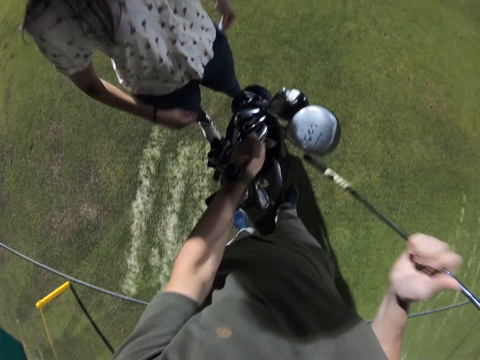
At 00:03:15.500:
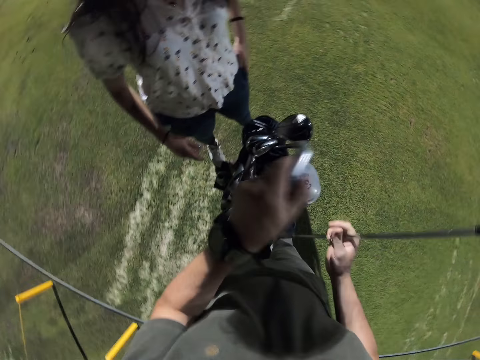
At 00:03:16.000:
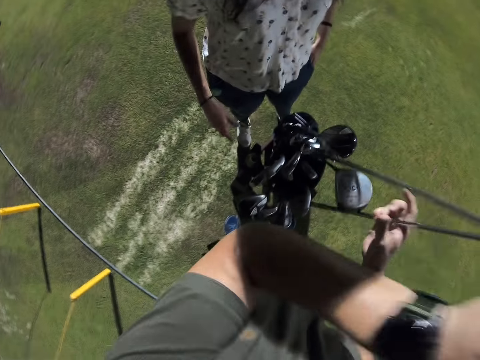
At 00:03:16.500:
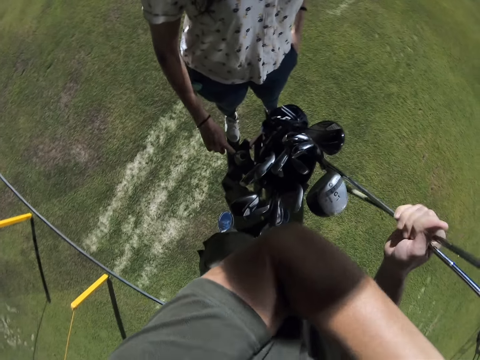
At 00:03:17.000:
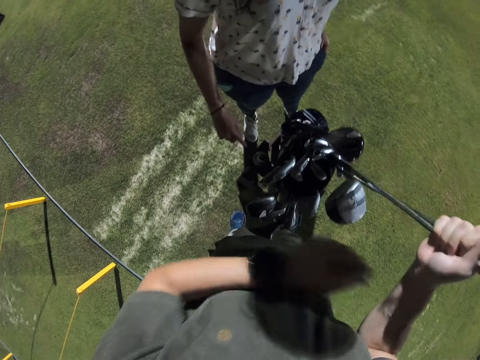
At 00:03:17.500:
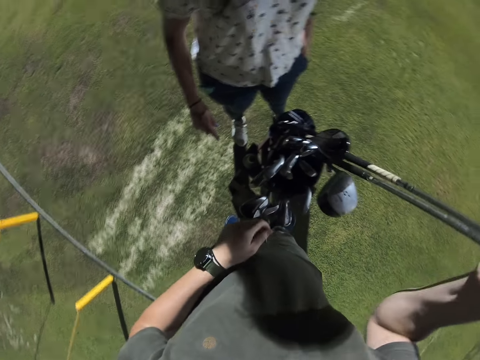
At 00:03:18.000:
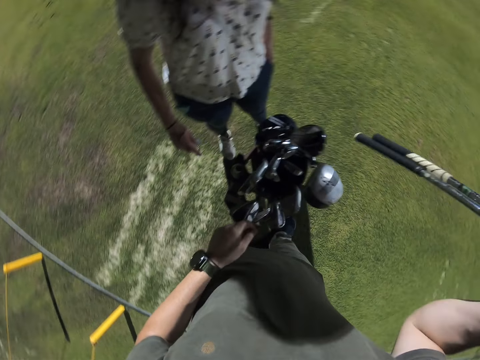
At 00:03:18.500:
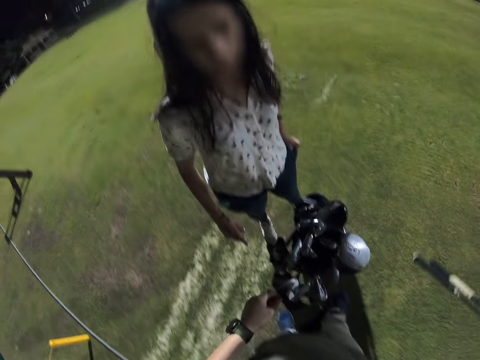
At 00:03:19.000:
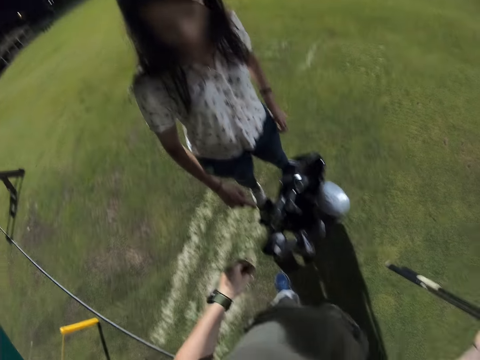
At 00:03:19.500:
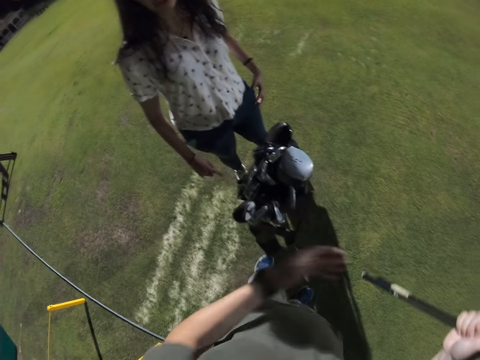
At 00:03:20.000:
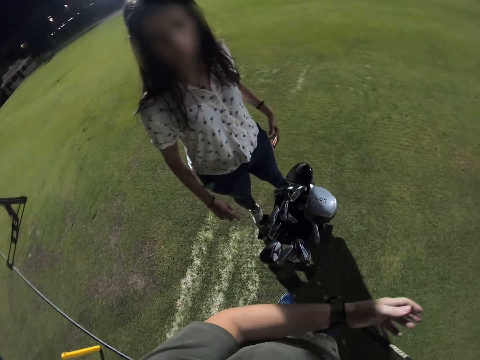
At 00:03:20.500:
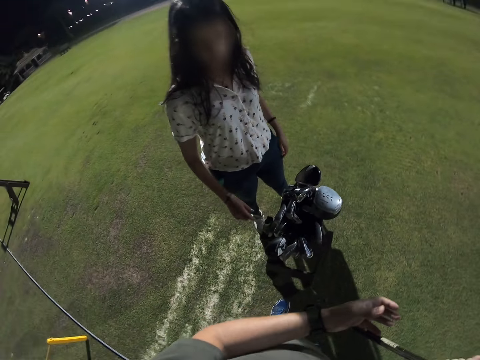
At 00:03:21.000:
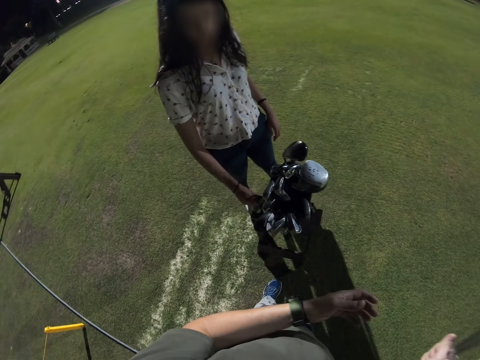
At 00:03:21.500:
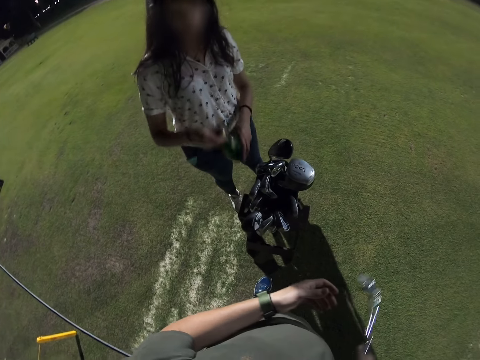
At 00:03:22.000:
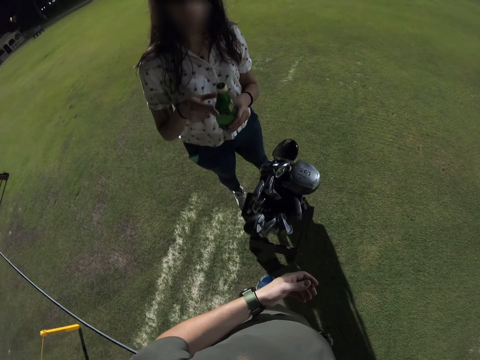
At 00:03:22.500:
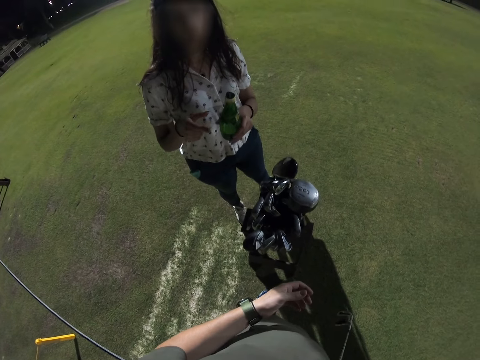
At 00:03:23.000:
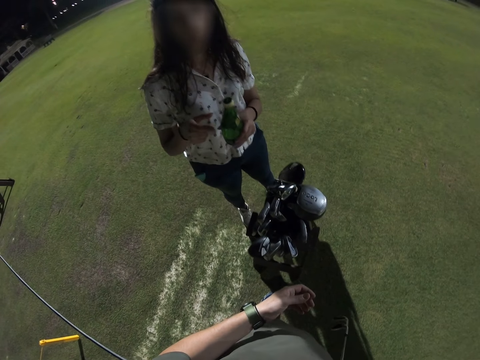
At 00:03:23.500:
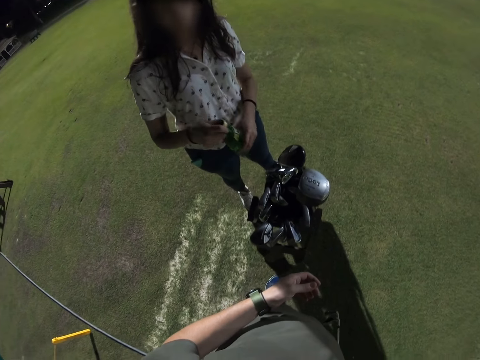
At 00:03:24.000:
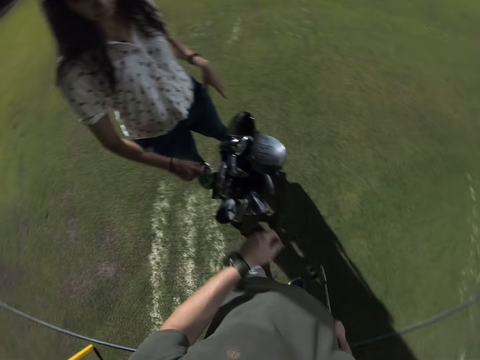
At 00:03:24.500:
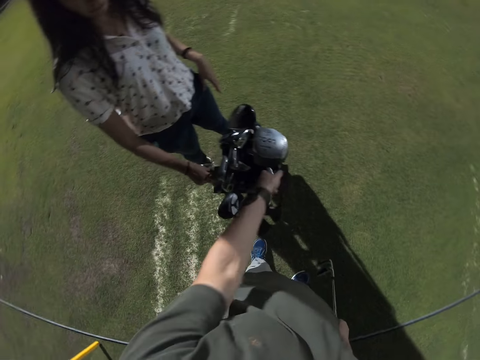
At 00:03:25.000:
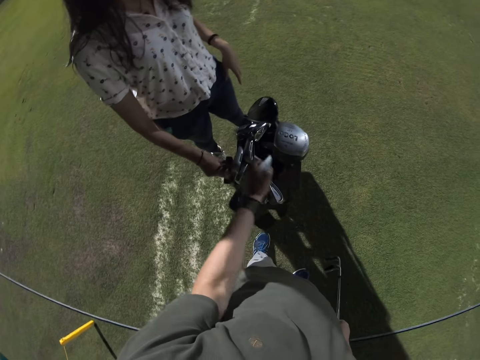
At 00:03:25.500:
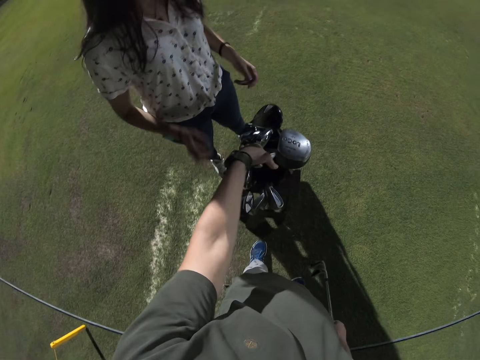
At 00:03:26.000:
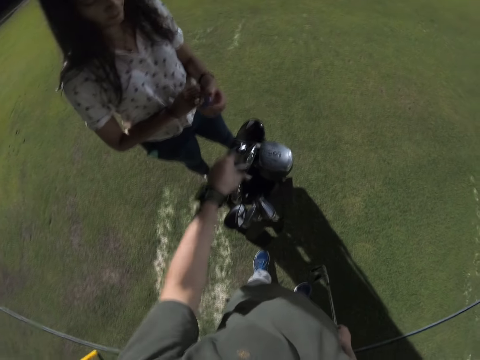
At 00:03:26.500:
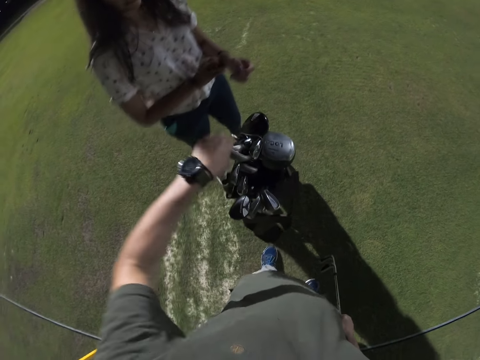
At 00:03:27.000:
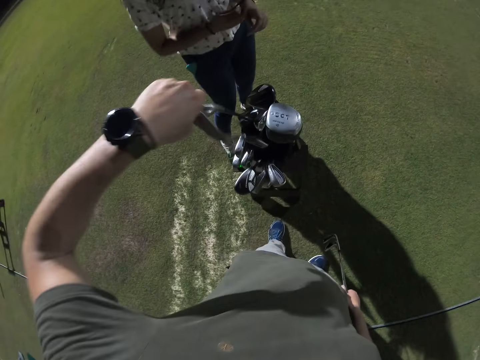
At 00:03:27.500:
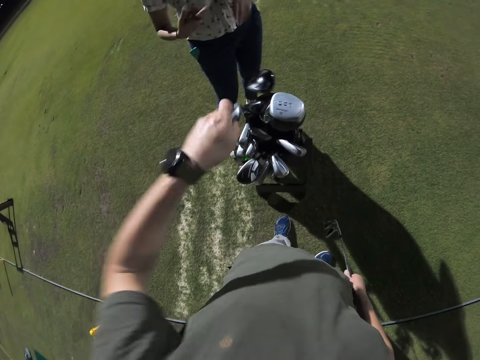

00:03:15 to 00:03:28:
The camera wearer holds a metal bar. They look at a man. The man holds metal bars and holds a bottle. The camera wearer picks up golf sticks.

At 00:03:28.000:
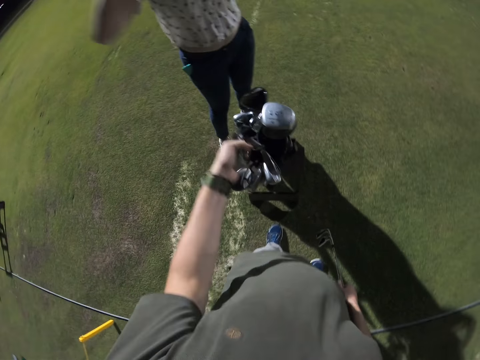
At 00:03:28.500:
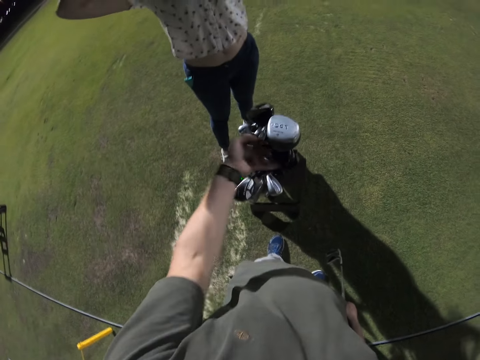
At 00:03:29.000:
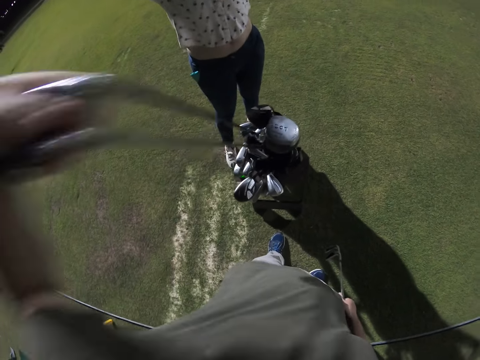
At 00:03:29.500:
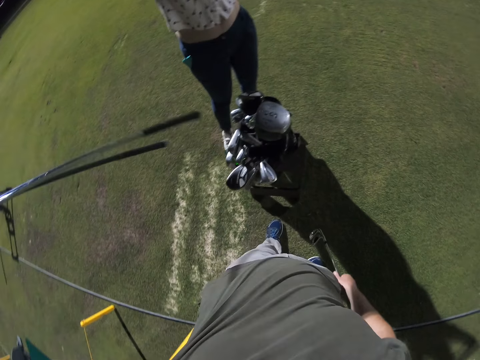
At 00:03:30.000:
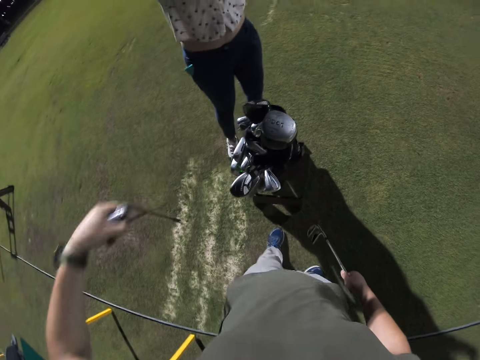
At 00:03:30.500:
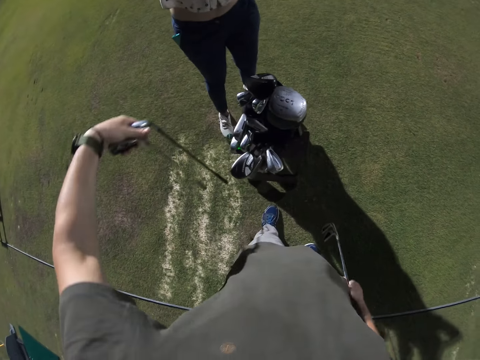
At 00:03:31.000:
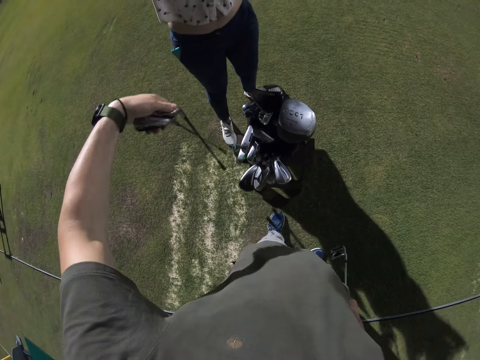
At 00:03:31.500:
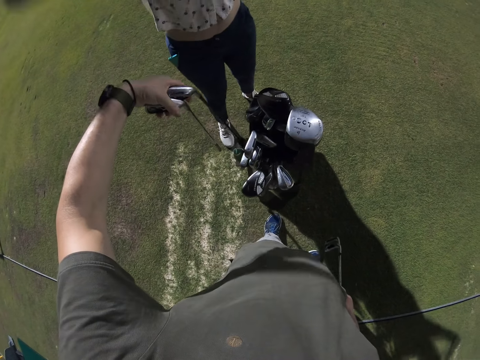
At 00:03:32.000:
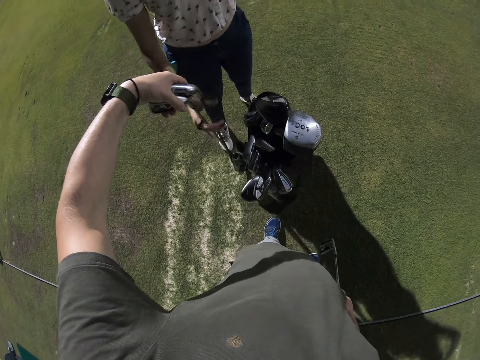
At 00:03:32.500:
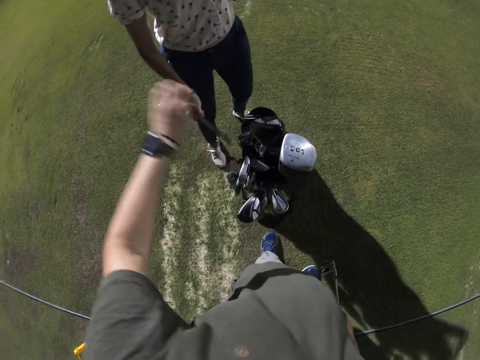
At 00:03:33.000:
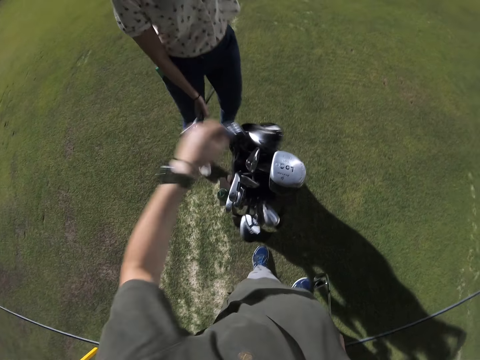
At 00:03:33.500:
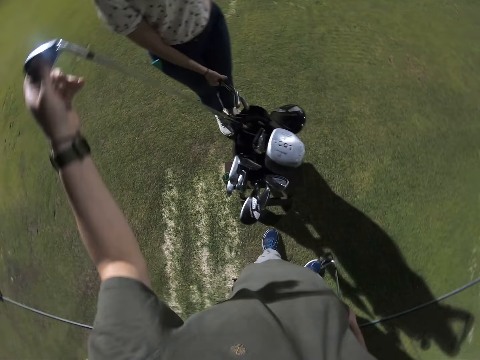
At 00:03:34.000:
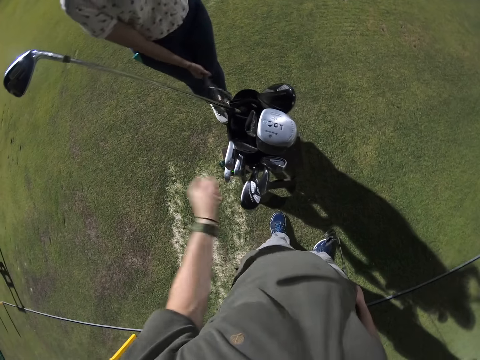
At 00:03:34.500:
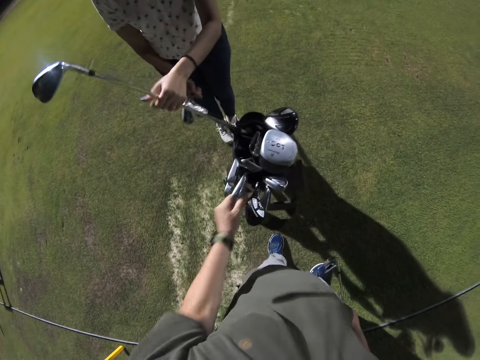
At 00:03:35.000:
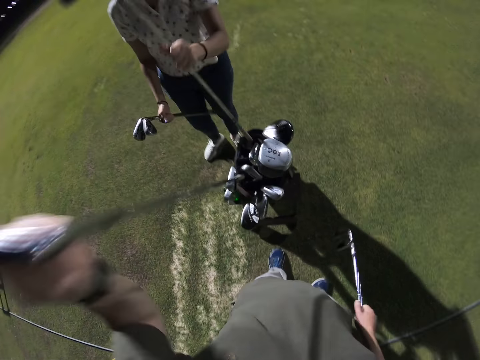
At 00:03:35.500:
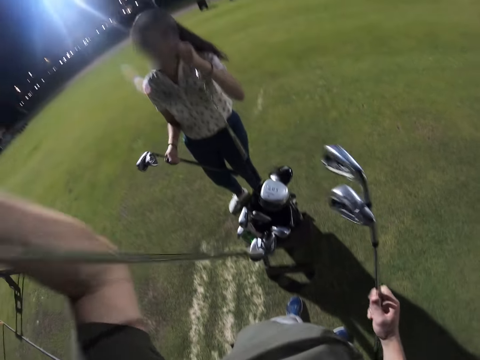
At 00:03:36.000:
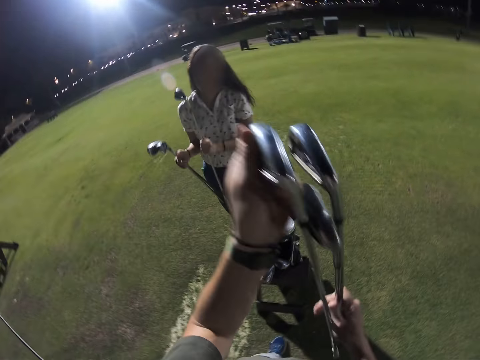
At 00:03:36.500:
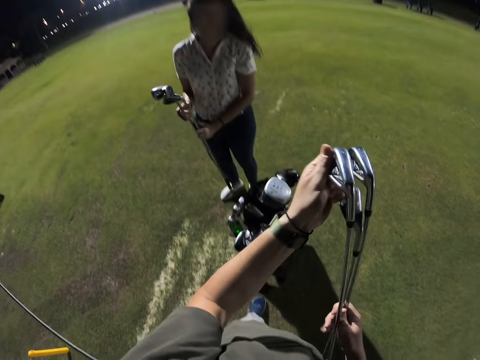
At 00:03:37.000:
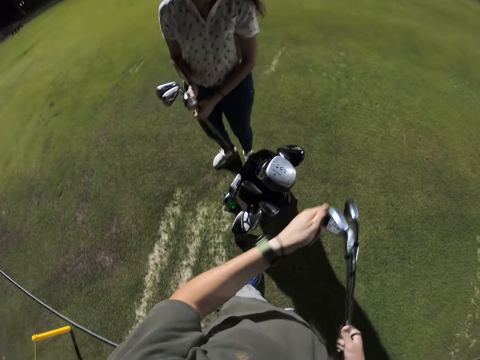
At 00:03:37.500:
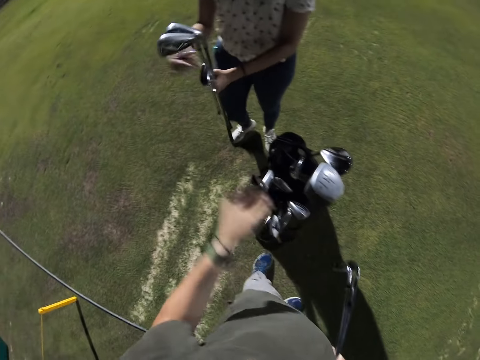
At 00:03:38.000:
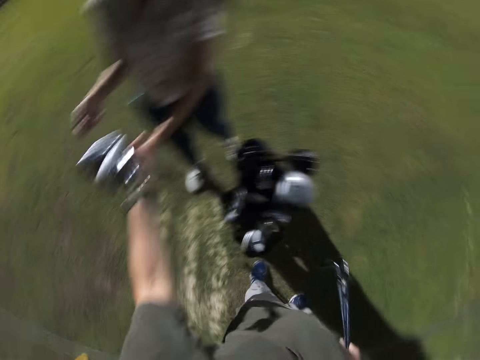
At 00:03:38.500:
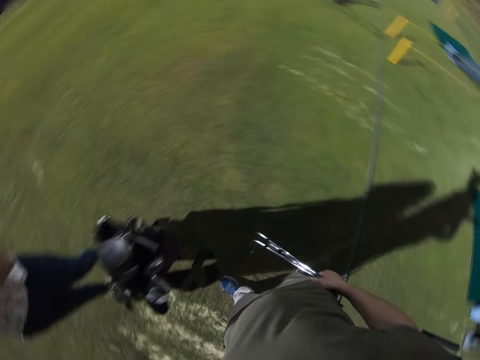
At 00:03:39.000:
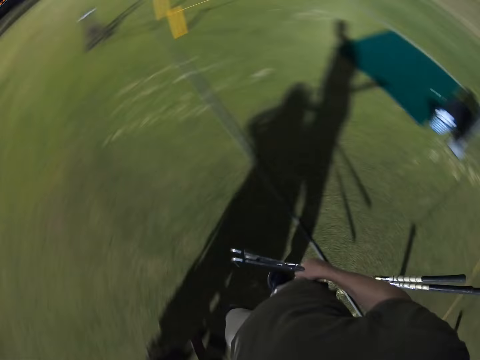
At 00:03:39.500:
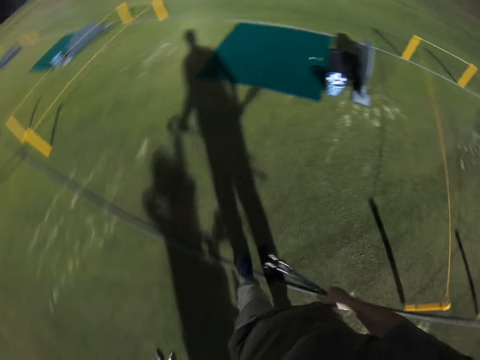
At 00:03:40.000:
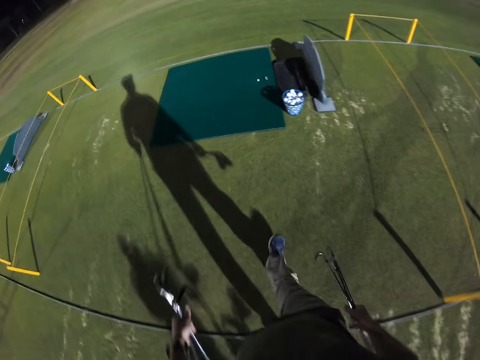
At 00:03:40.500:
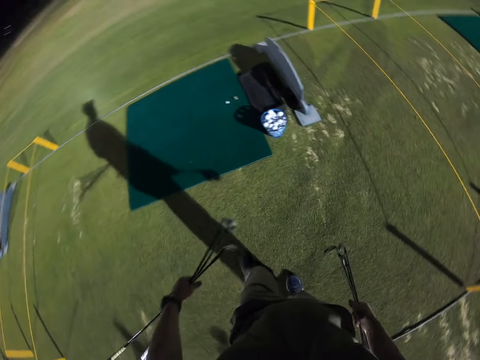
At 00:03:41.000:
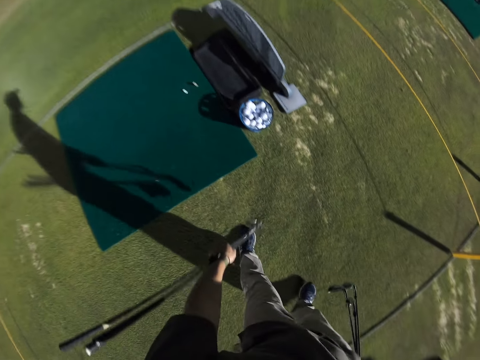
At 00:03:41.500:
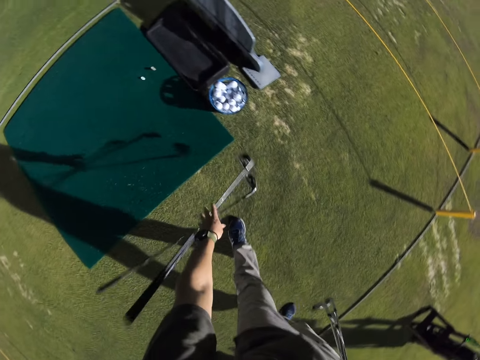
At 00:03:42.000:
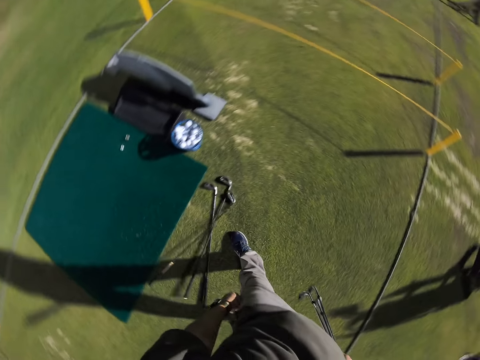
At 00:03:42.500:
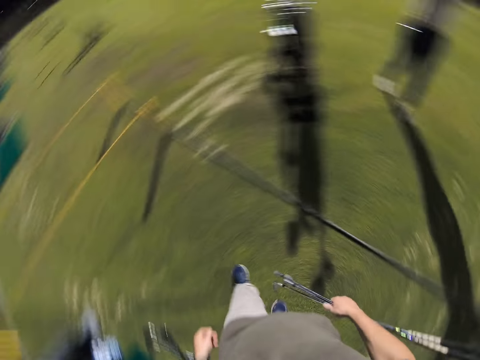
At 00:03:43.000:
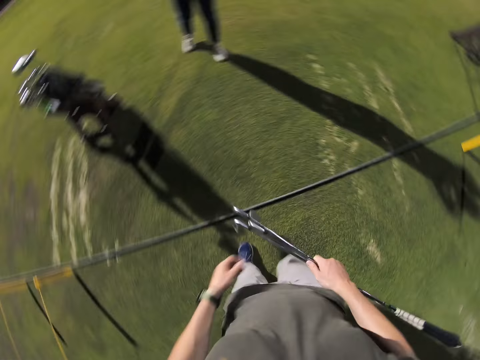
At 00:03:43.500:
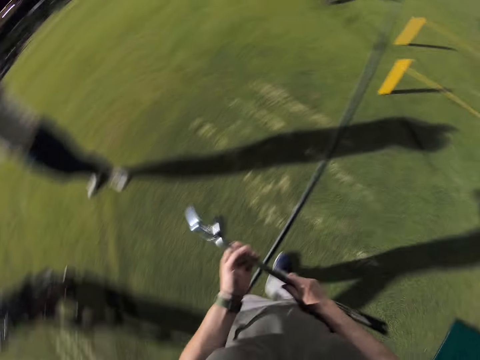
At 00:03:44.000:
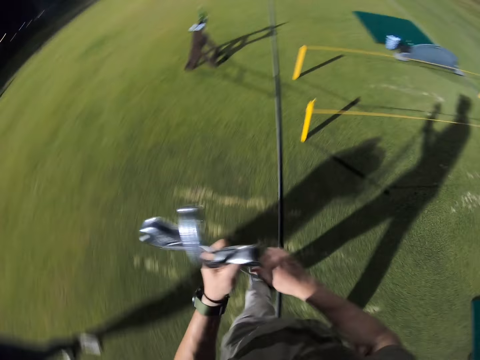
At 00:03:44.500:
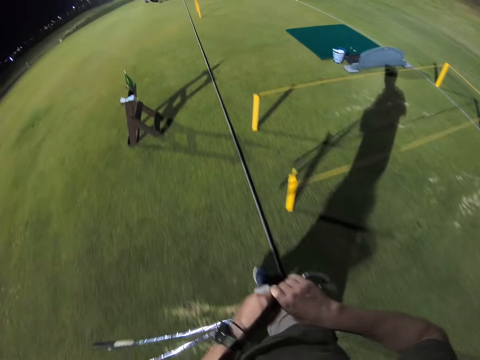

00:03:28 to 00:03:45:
The camera wearer holds a metal bar. They give the man golf sticks. The man picks up the metal bars from the camera wearer and puts the metal bars between the thighs. The camera wearer holds a metal bar. The man holds a metal bar. The camera wearer turns to the side. They walk around. They hold a metal bar. They put the metal bars on the ground. They turn around. They hold a metal bar. They walk in the field.
